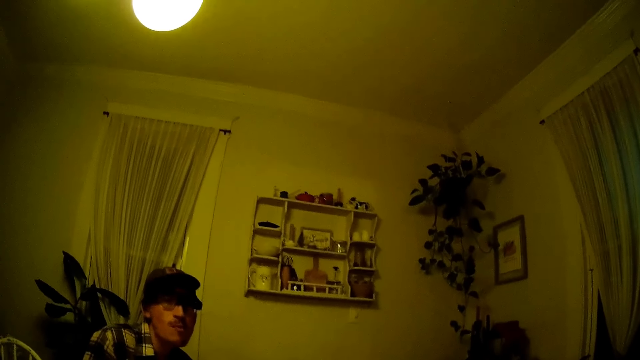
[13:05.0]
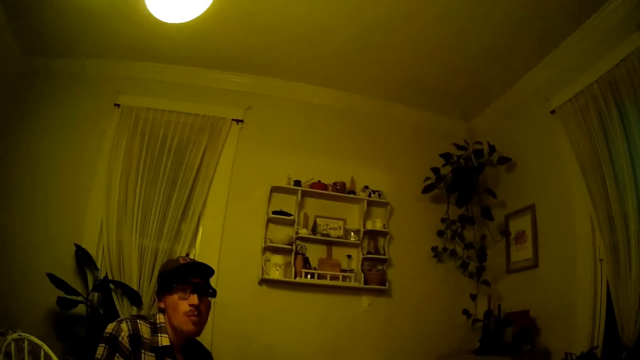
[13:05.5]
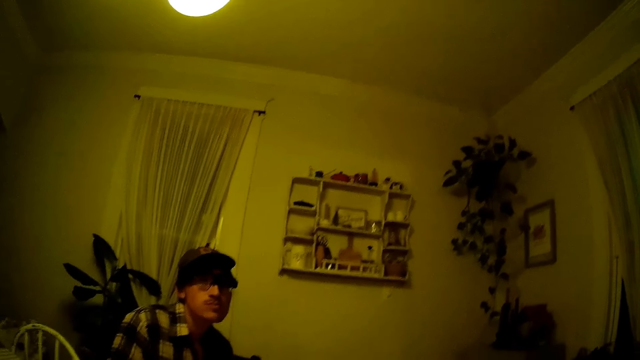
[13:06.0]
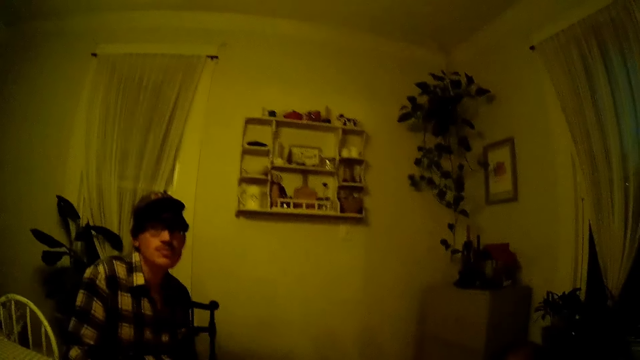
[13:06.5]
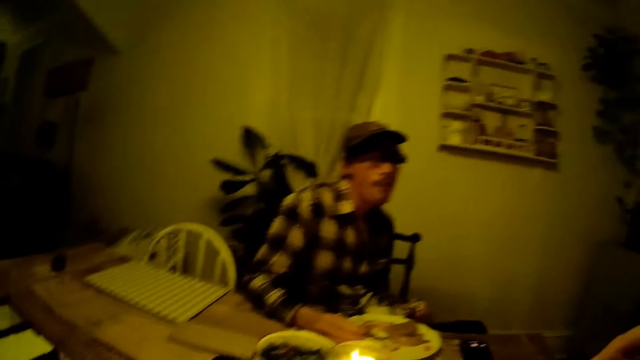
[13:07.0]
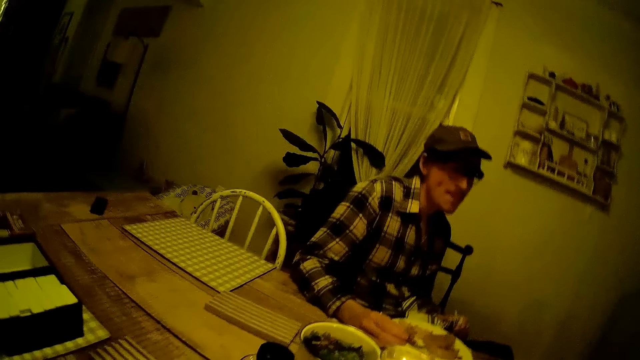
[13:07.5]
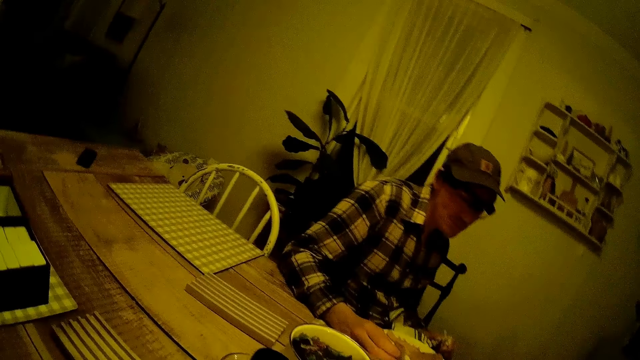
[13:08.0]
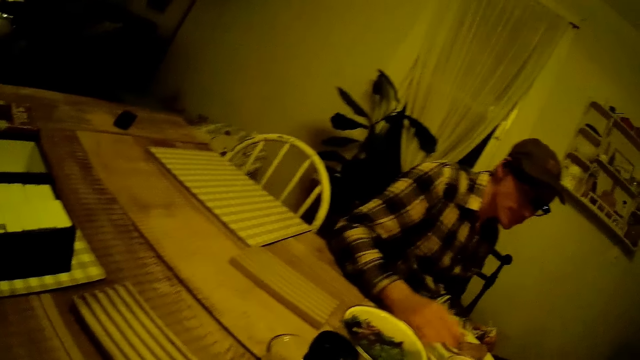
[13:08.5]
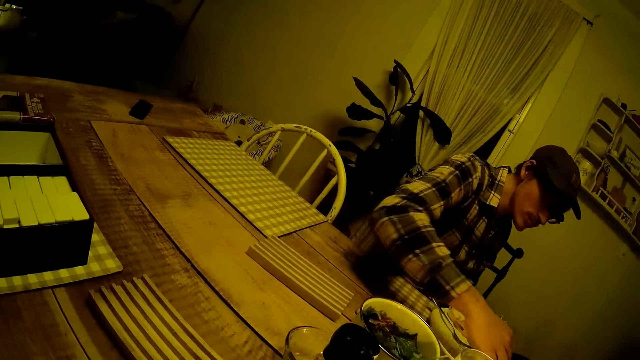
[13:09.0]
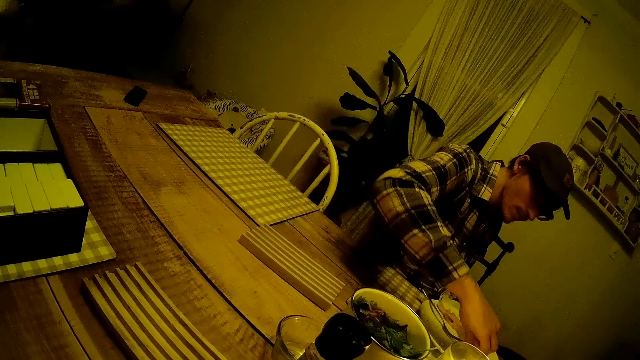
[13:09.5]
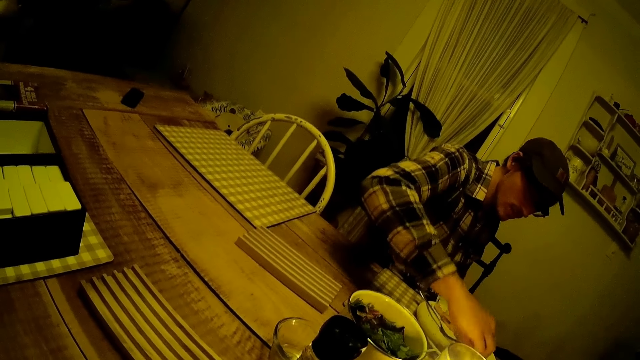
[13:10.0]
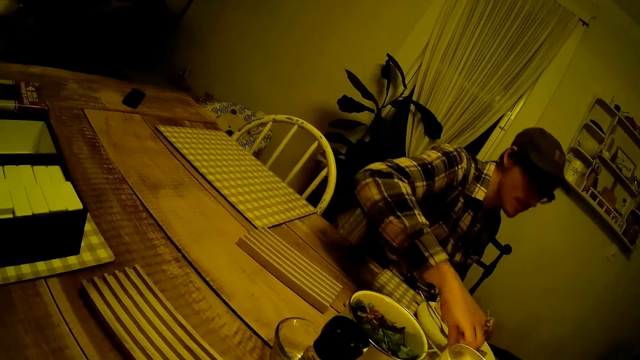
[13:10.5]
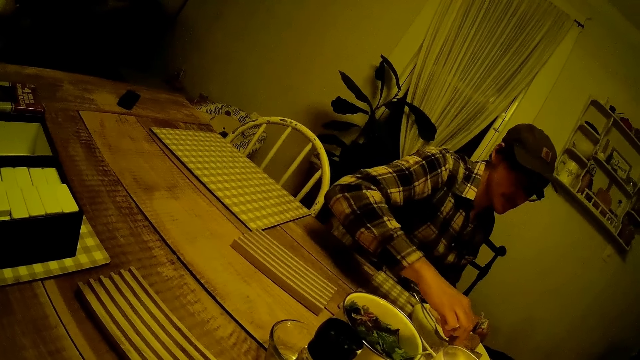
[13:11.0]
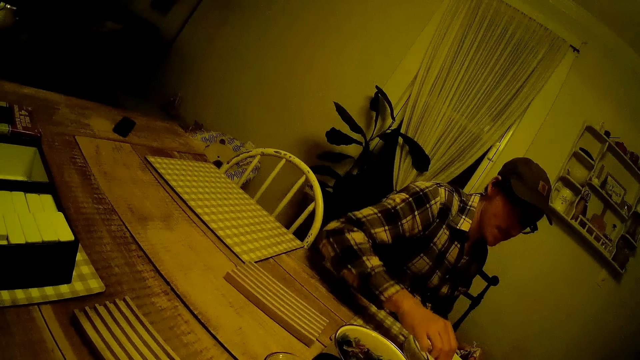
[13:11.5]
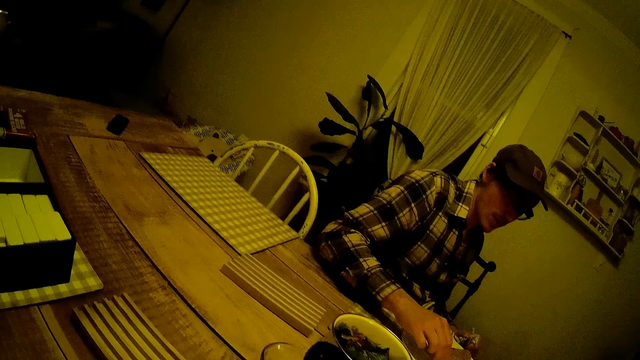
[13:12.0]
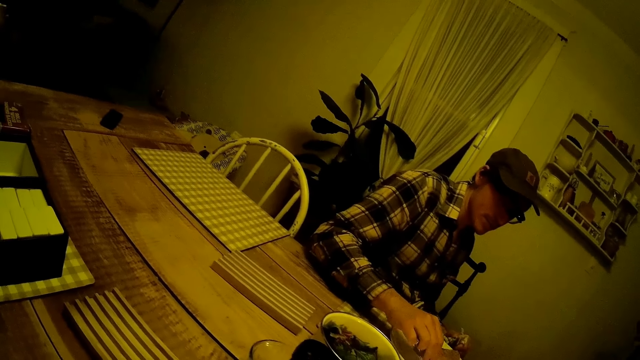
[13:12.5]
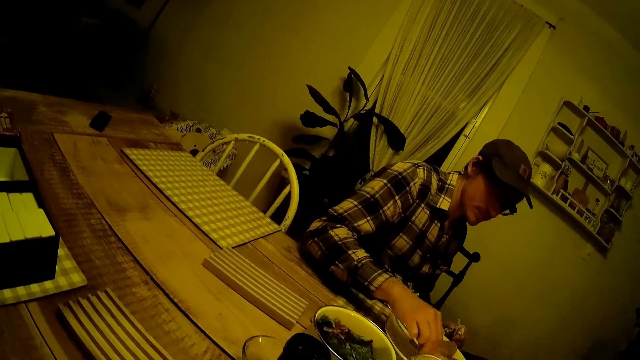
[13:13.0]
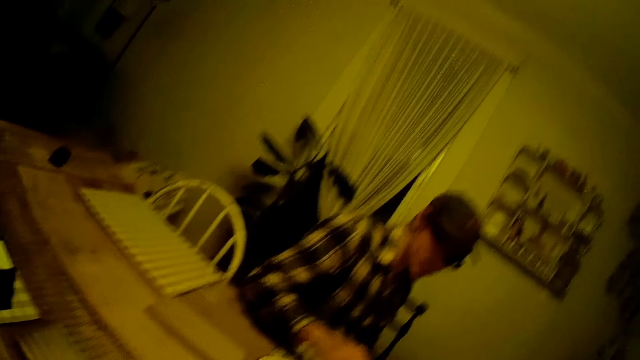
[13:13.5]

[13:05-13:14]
A person chews food. The camera wearer talks.

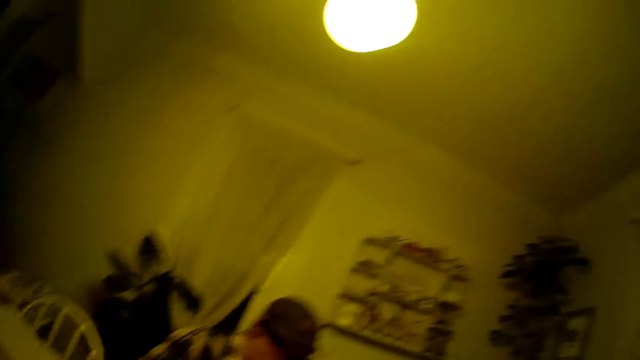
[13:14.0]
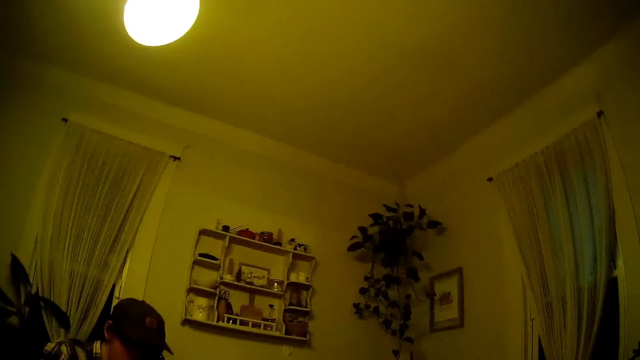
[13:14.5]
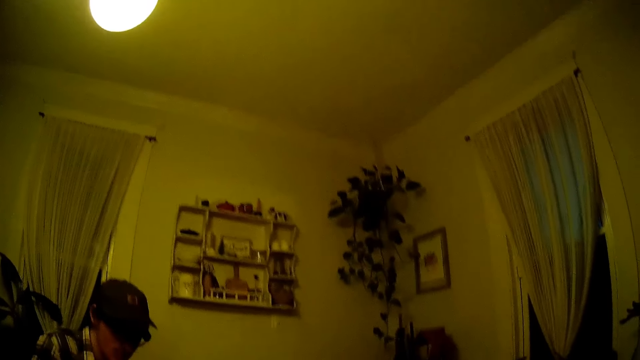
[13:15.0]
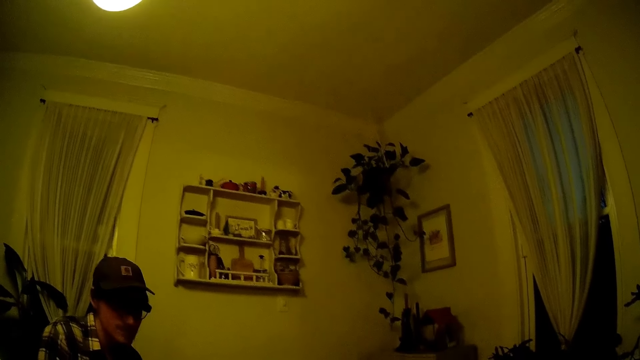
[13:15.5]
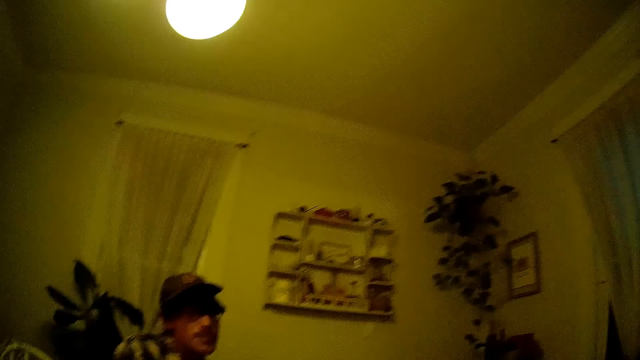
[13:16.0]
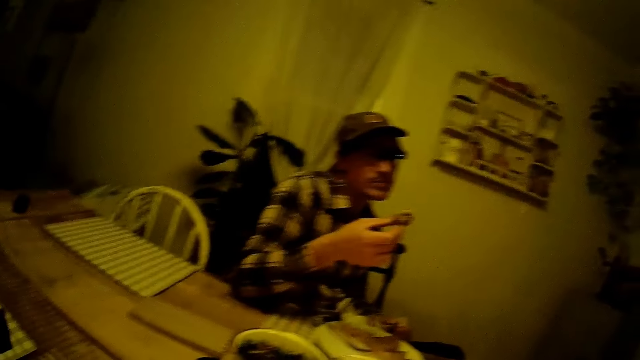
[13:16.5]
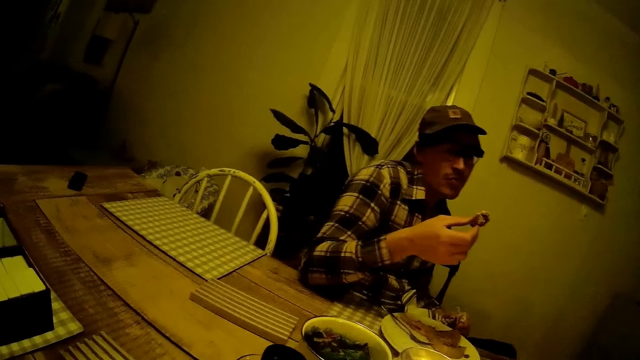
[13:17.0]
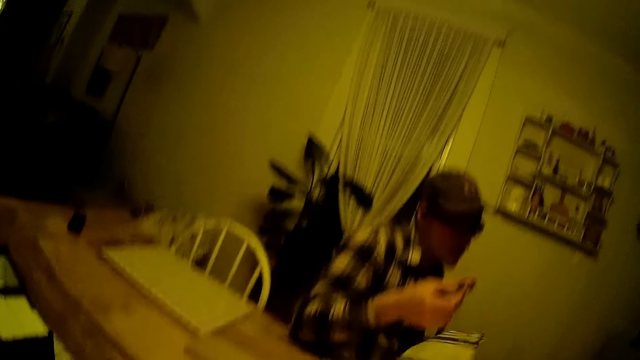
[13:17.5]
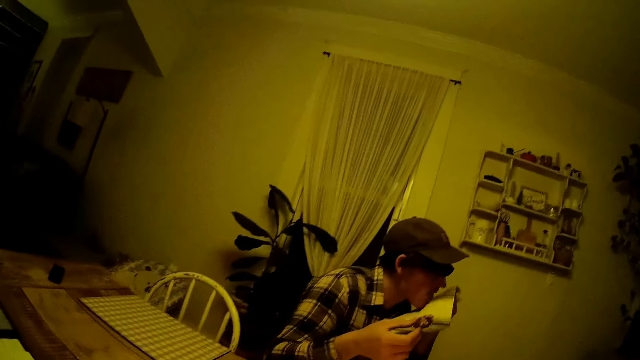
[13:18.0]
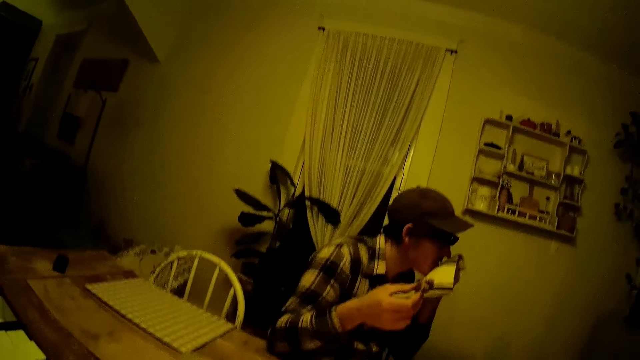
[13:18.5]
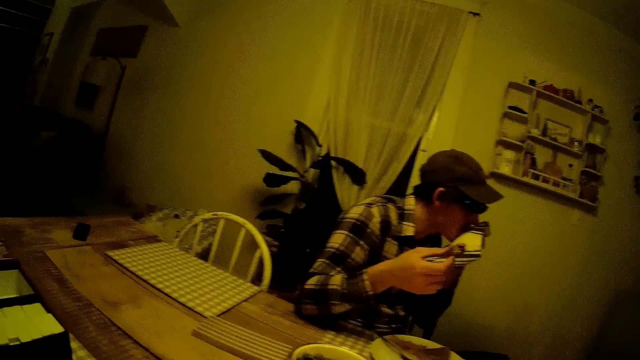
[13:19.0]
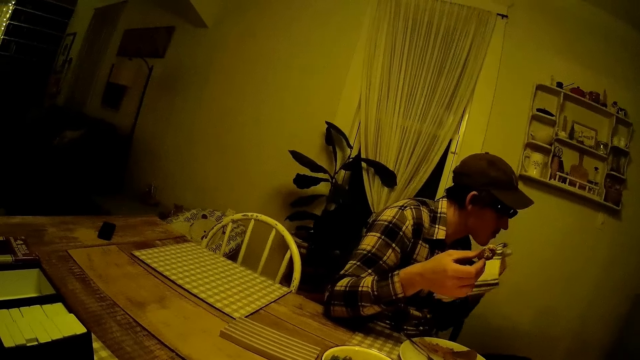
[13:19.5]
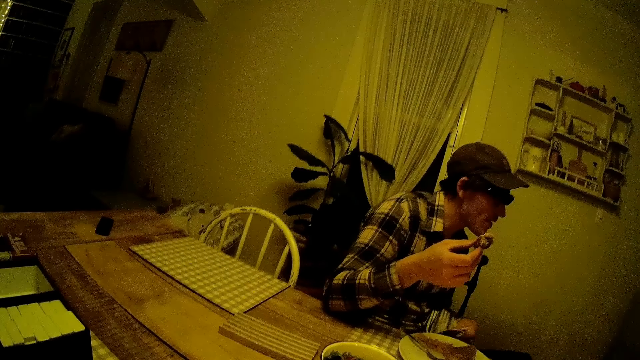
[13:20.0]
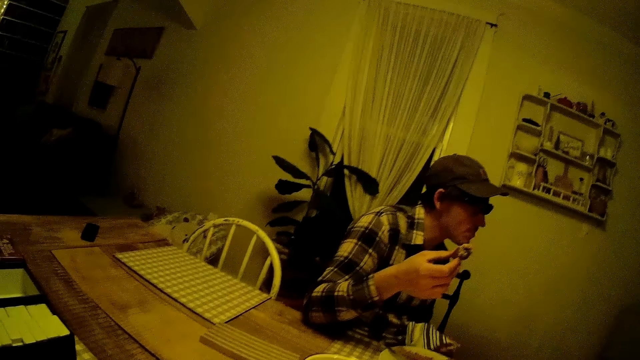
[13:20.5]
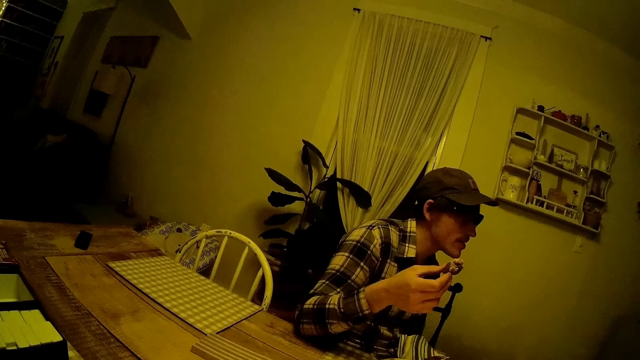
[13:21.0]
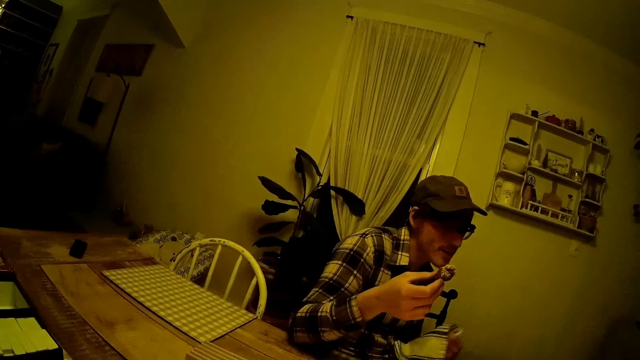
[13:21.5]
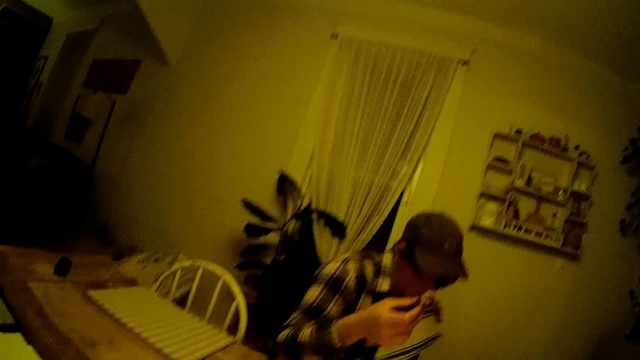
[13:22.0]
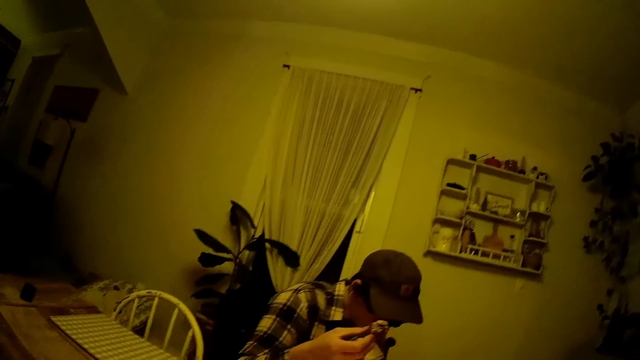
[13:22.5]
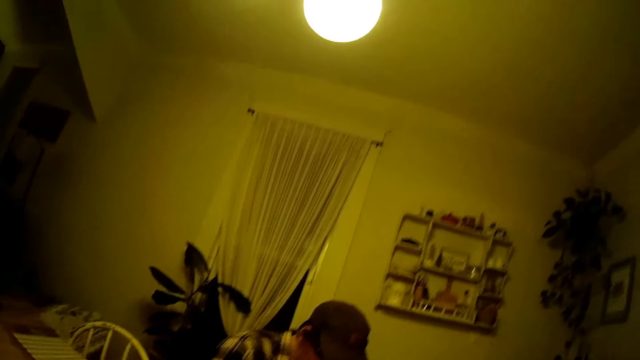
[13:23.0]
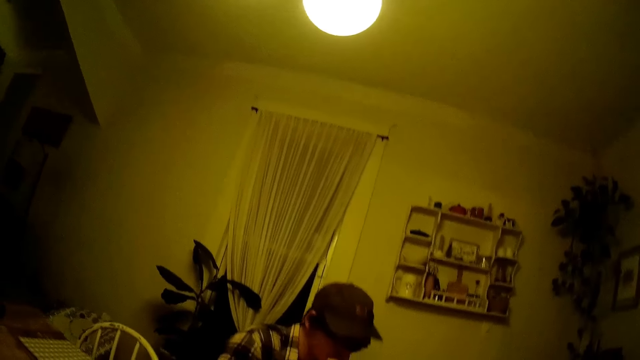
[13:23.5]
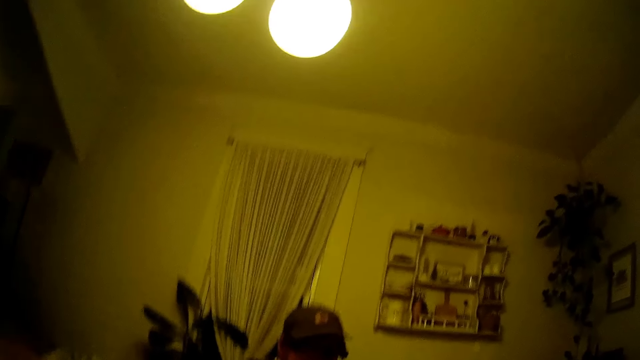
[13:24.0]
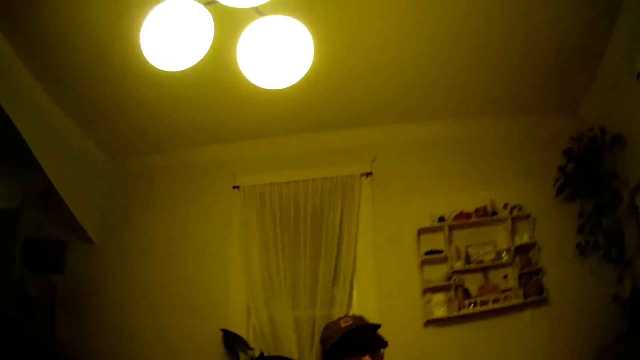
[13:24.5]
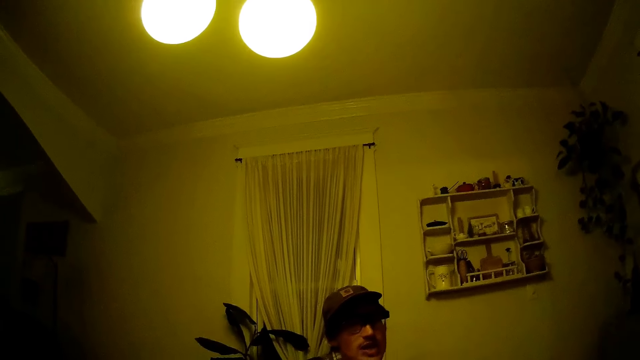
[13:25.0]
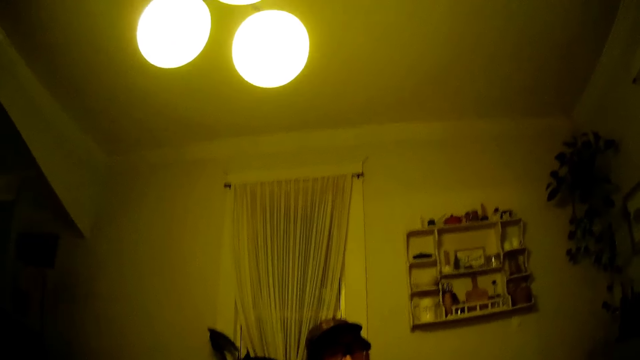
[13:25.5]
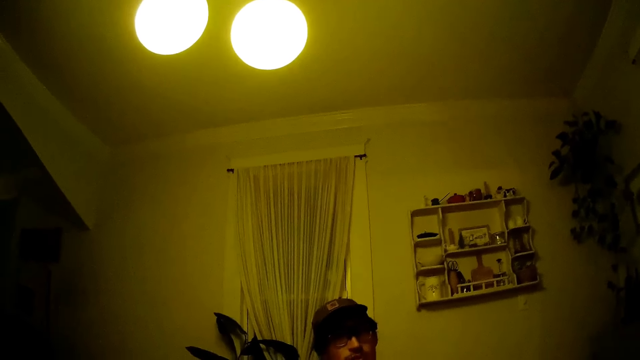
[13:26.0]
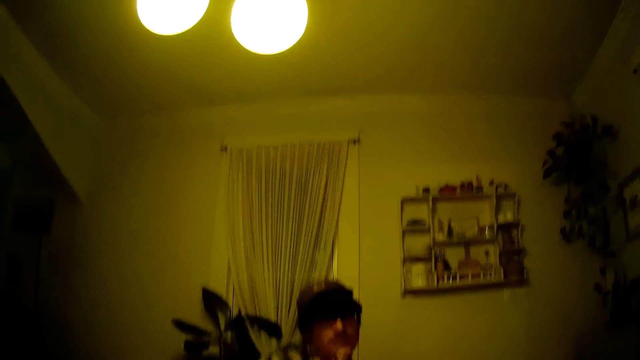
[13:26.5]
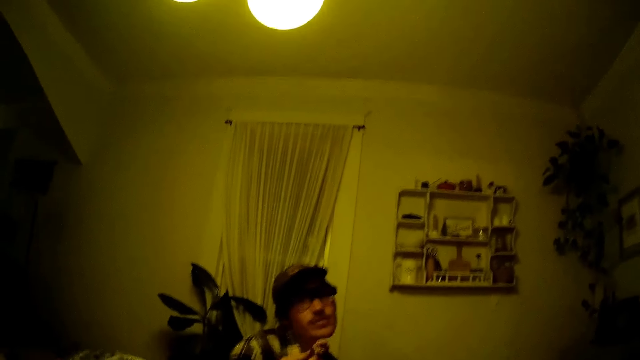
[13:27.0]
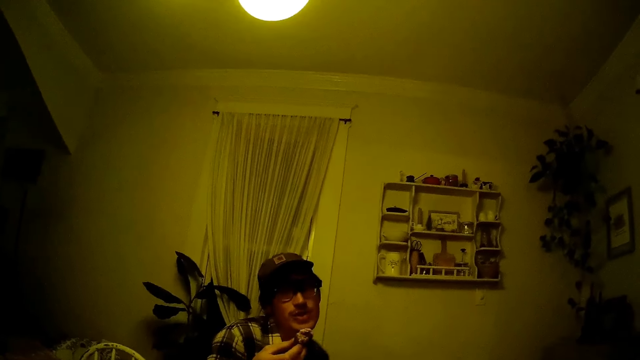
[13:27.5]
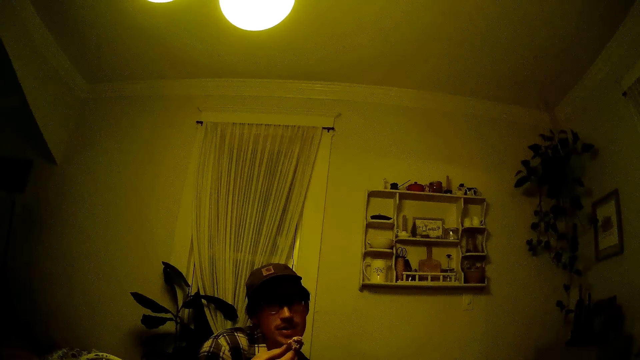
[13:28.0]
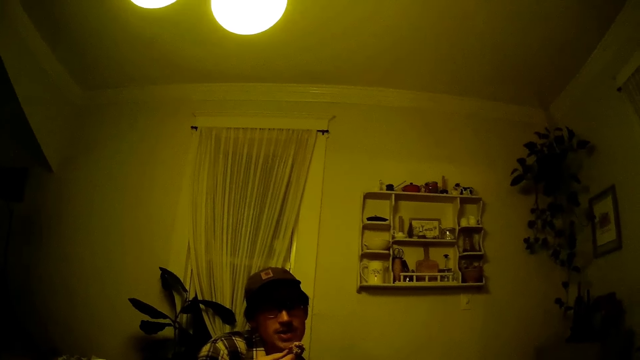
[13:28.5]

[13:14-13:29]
A man responds. The man wipes his mouth with a handkerchief in his left hand. He lifts something with his right hand. He wipes his mouth with the handkerchief in his left hand again. He continues to talk.
